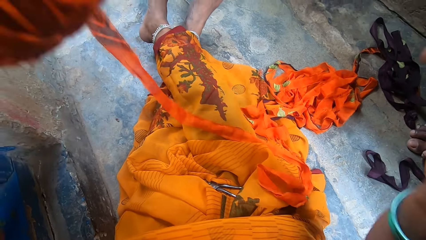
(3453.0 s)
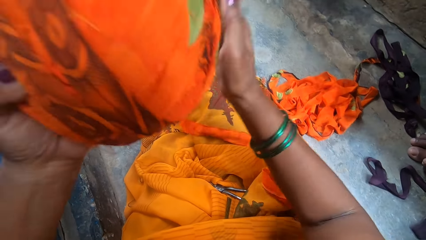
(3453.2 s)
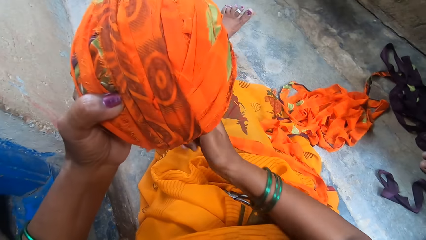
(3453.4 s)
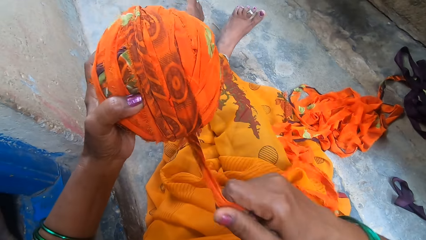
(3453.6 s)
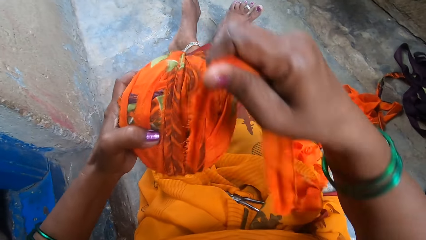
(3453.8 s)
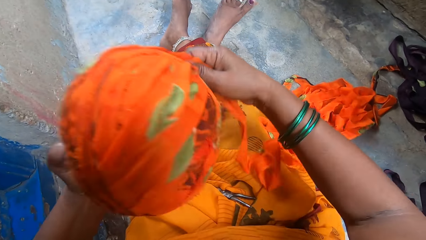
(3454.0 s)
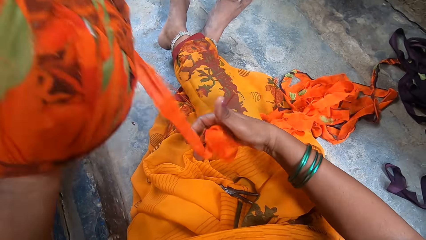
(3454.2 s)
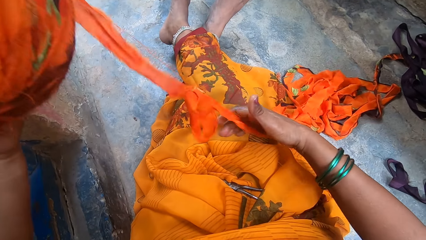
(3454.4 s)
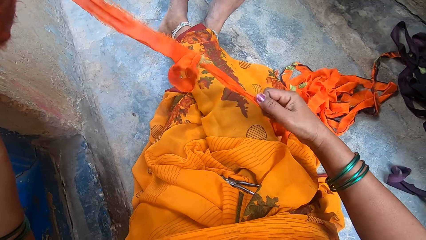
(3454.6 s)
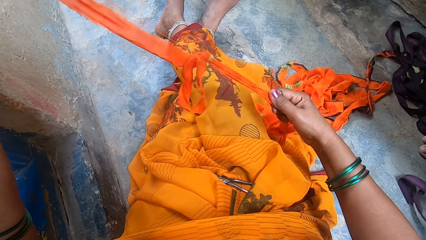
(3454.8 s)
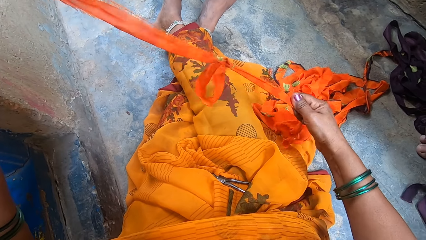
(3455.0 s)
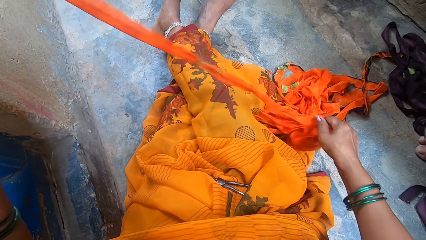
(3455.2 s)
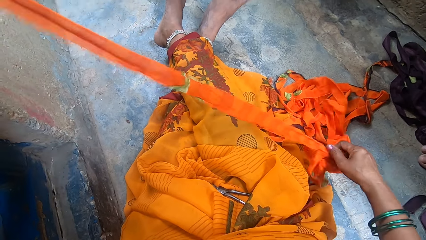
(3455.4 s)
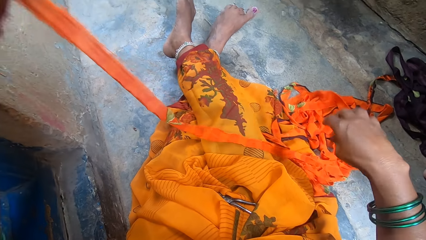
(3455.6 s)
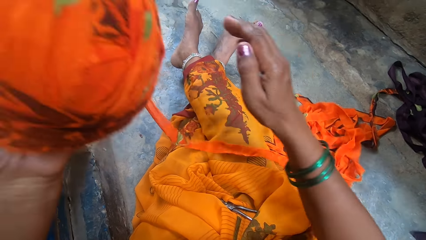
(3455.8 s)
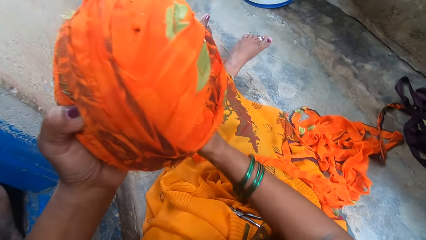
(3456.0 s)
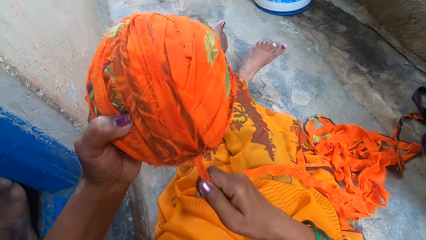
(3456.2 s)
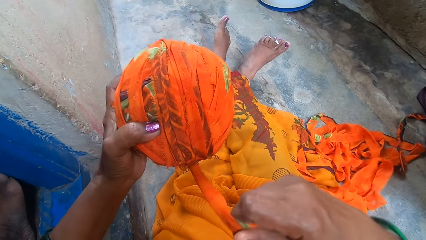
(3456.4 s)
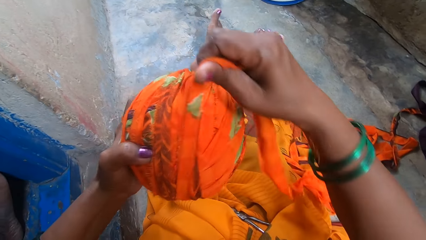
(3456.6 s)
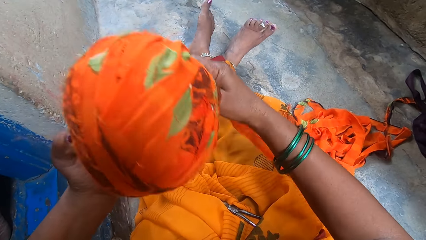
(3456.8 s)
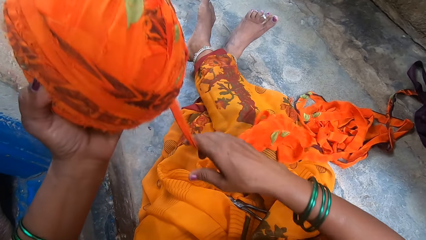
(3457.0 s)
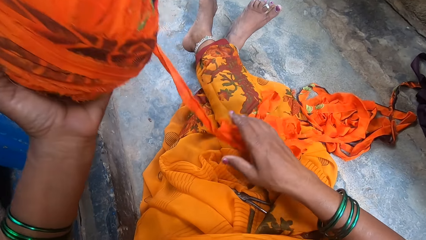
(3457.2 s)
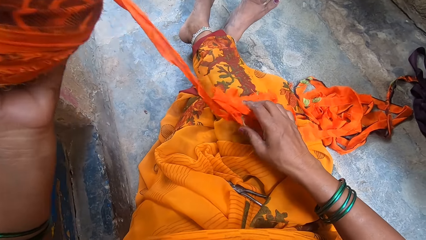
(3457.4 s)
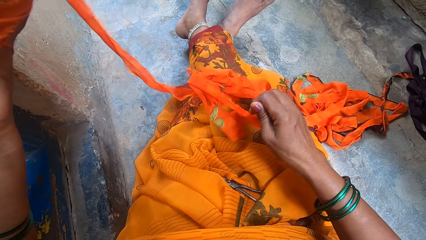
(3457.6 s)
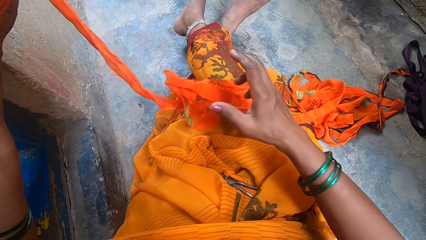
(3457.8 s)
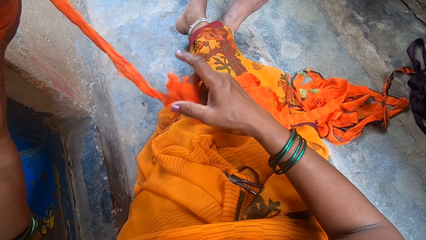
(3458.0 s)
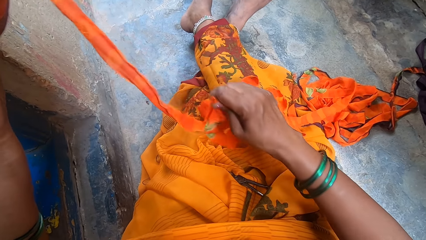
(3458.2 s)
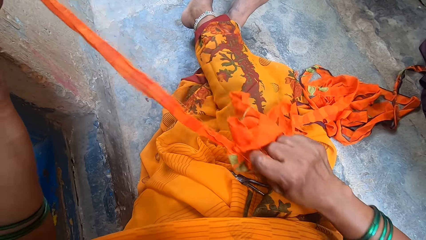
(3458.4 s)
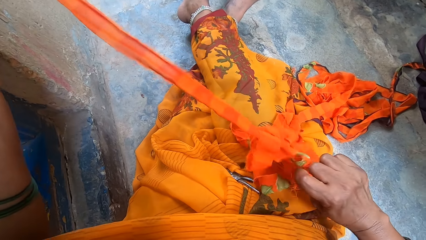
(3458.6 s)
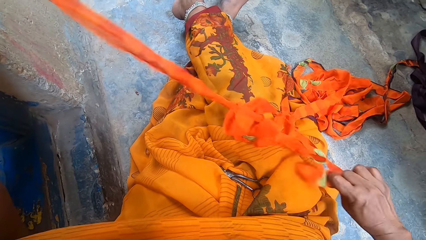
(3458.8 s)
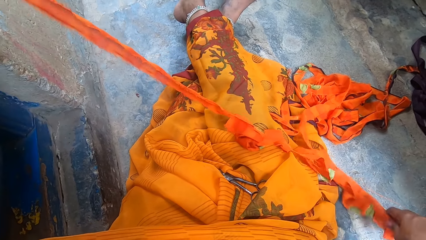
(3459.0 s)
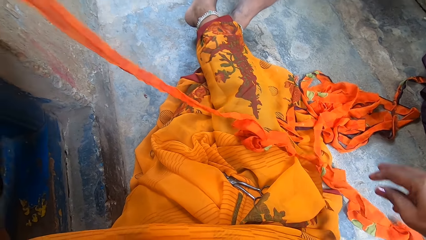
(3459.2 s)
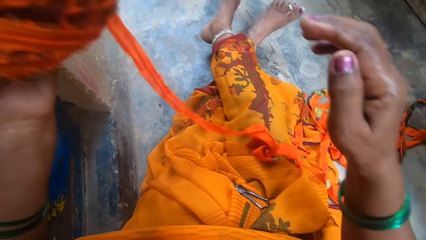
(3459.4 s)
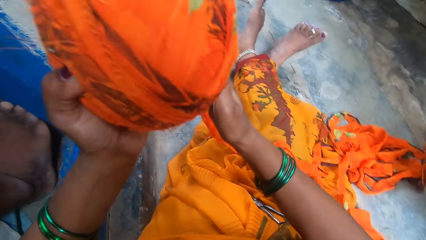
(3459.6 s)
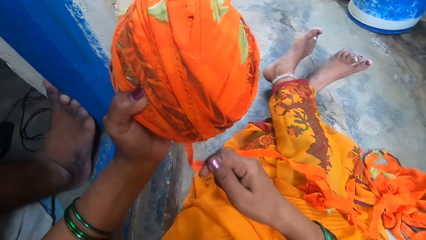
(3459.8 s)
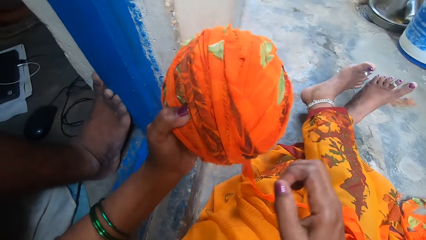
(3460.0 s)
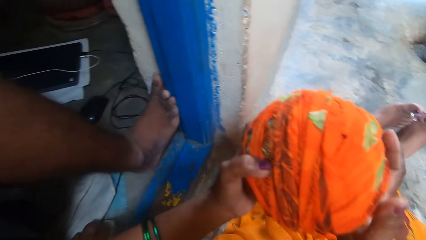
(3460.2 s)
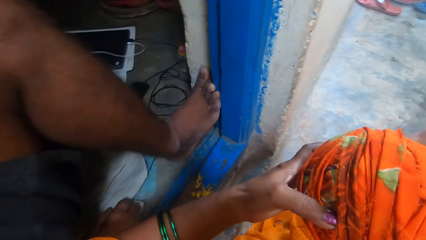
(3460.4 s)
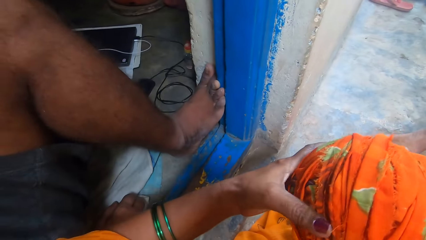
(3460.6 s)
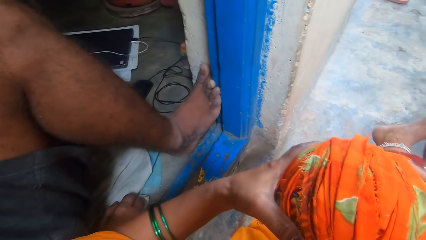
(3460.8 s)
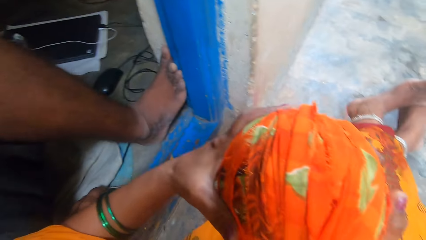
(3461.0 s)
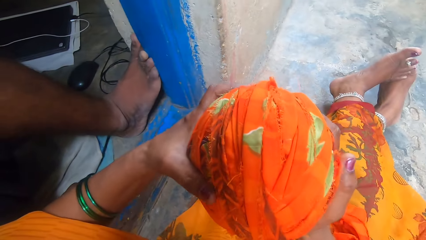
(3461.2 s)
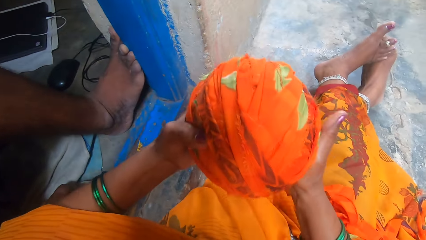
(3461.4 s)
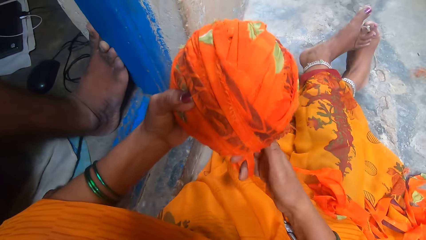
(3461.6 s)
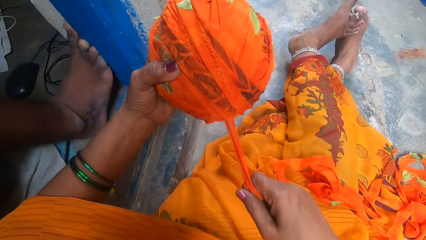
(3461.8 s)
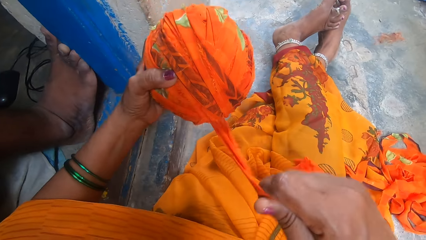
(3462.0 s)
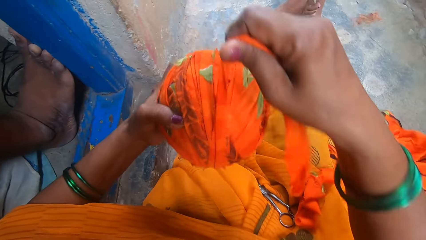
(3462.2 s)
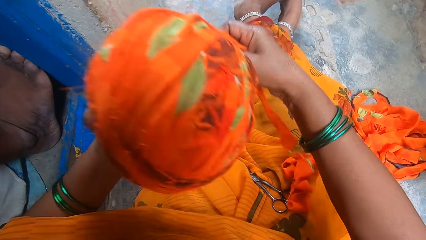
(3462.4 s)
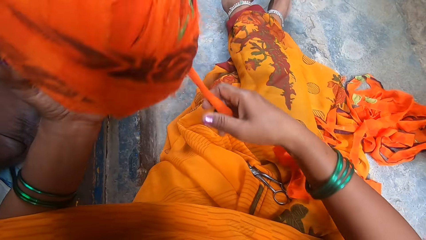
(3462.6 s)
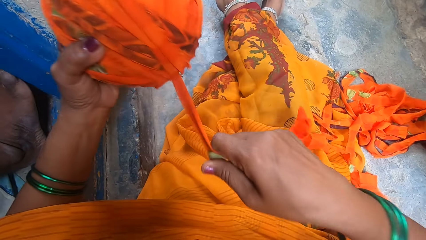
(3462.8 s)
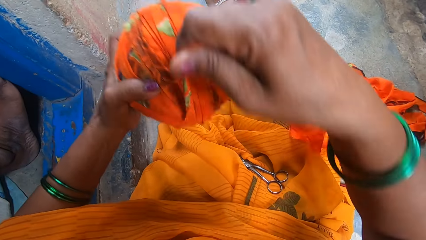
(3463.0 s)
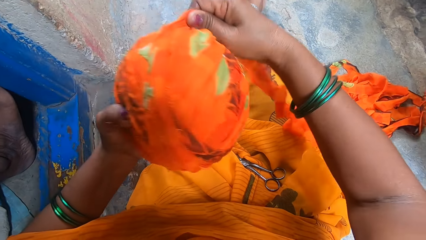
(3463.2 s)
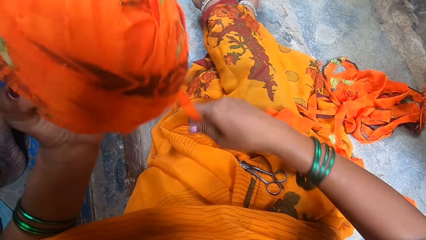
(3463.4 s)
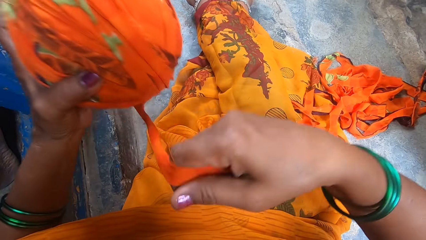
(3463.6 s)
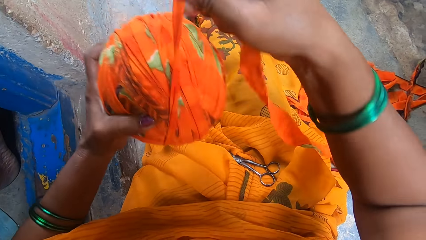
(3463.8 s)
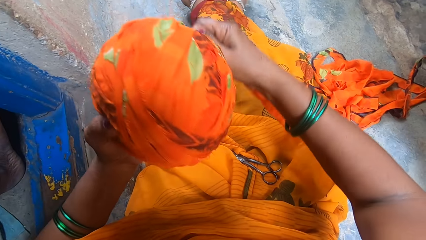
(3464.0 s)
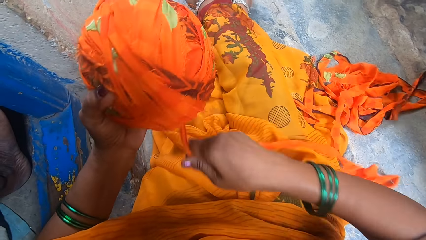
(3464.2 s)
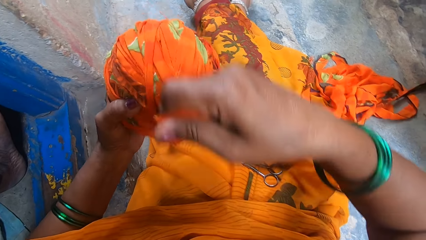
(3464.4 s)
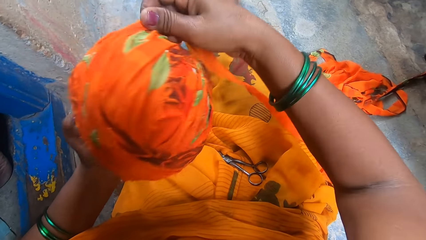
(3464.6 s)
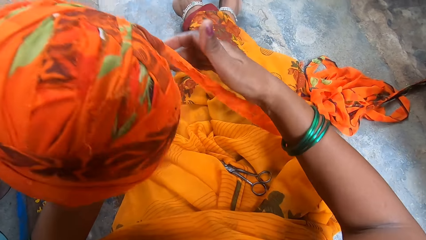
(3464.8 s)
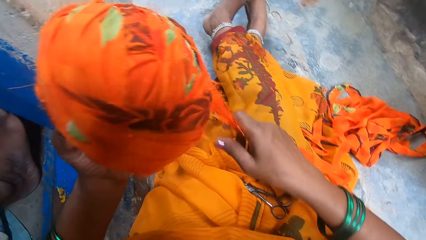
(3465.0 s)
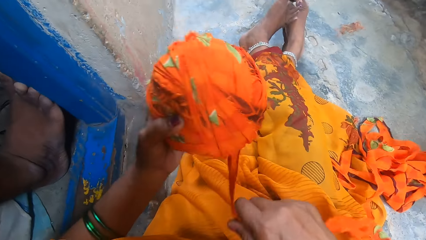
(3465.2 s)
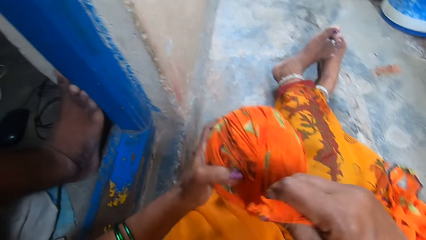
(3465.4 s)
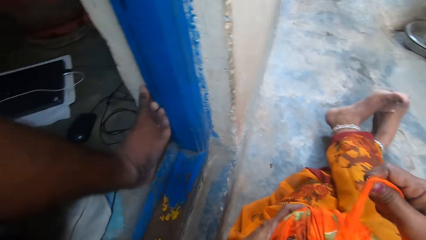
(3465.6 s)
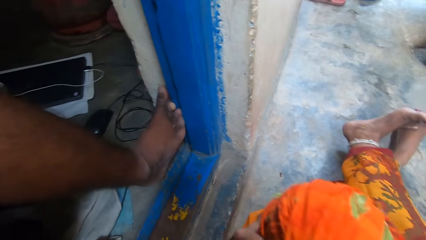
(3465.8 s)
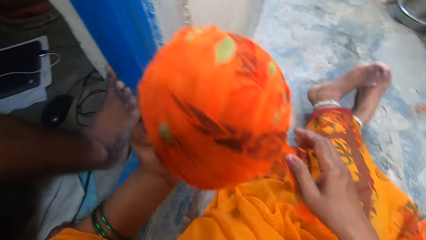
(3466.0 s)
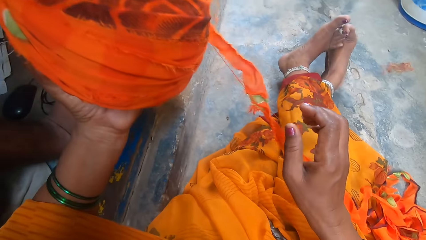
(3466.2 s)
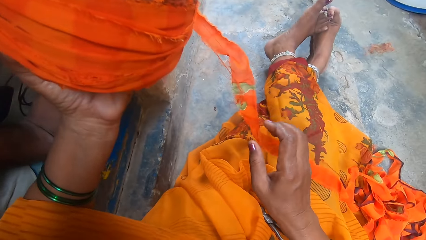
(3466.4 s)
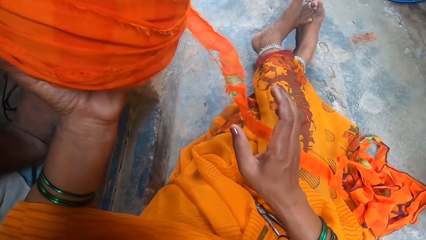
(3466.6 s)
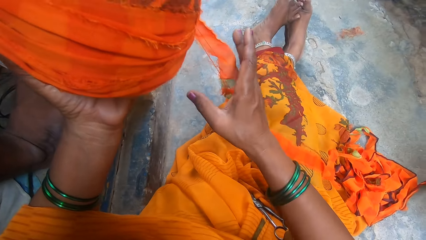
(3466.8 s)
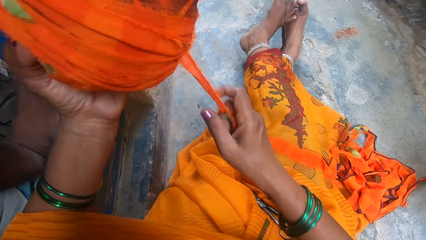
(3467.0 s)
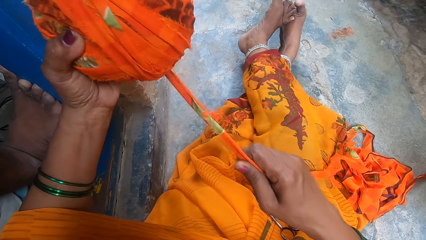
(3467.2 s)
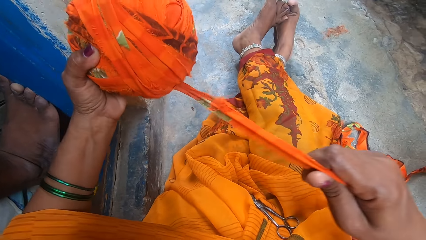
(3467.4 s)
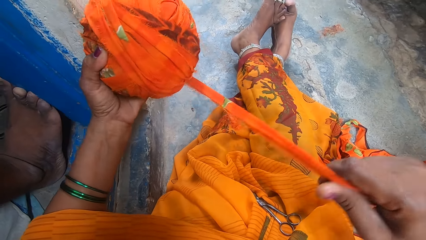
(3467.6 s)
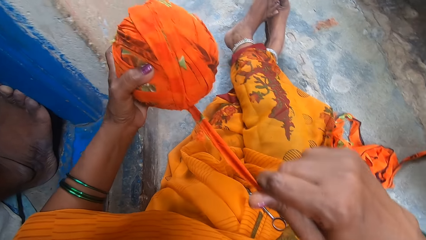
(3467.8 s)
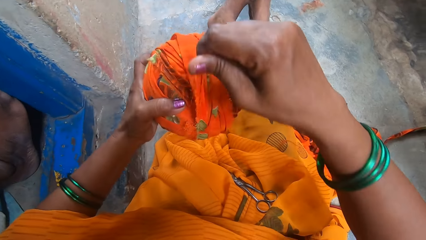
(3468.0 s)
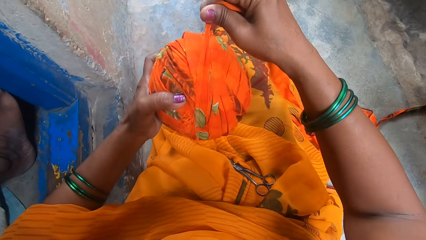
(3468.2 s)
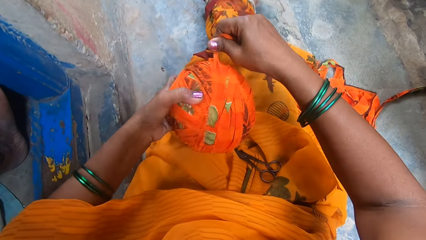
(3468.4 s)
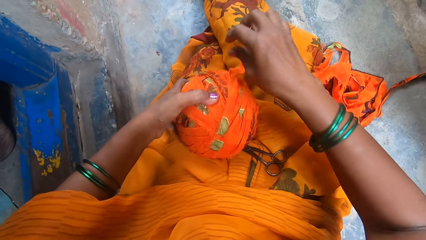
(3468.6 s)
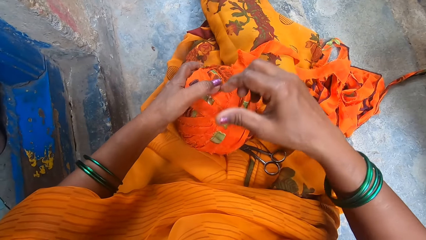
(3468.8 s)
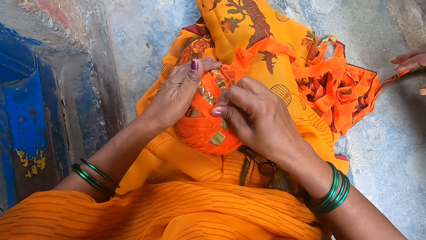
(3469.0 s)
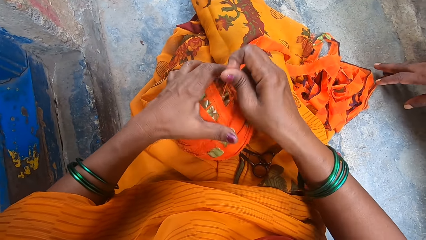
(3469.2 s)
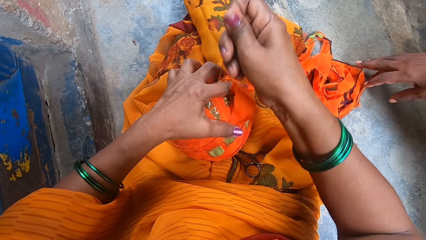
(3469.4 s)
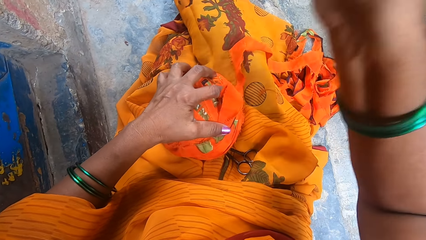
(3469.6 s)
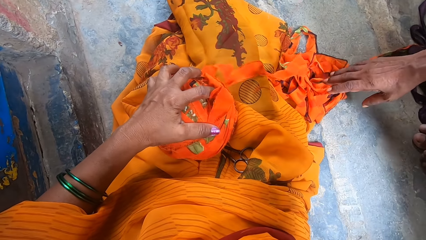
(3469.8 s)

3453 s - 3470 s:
The camera wearer holds the thread and loops the thread around a thread roll. She straightens the thread and loops the thread around the thread roll. She pulls a thread. She converses with a person and another person. She loops the thread around the thread roll. She converses with the person and the other person. She pulls the thread, loops the thread around the thread roll, and places the thread roll on her lap. A man stretches his hand towards the thread.
